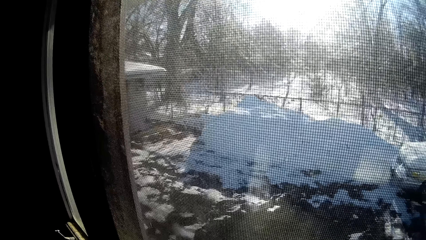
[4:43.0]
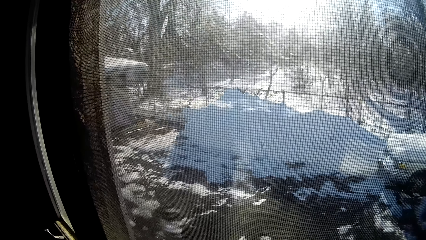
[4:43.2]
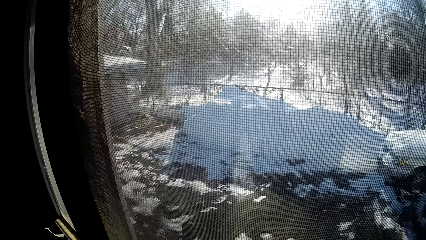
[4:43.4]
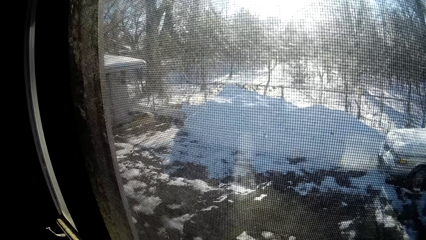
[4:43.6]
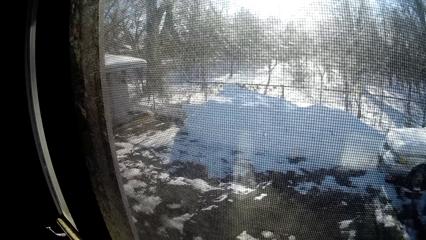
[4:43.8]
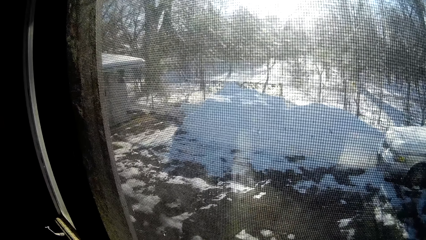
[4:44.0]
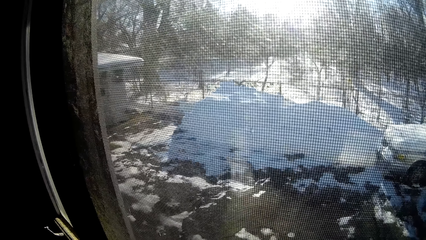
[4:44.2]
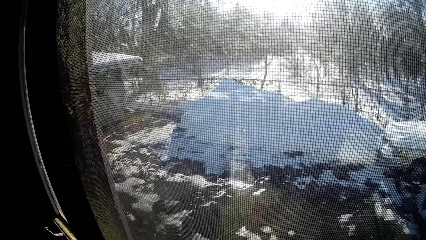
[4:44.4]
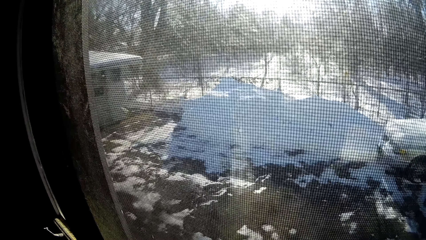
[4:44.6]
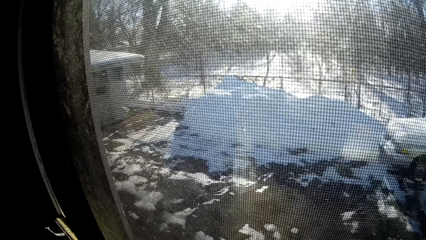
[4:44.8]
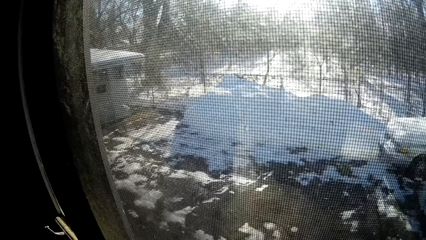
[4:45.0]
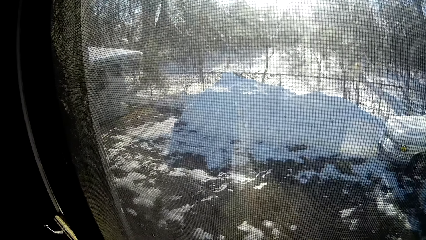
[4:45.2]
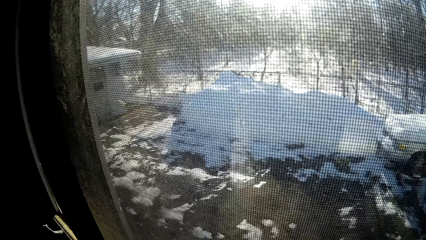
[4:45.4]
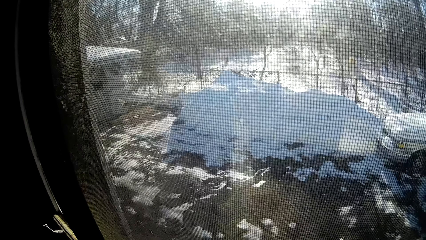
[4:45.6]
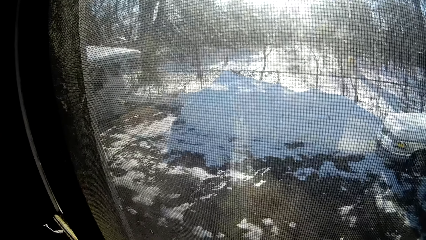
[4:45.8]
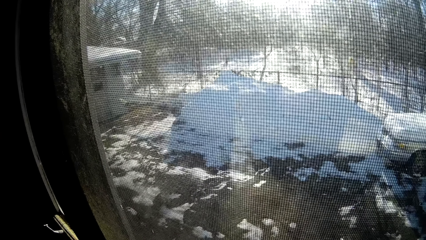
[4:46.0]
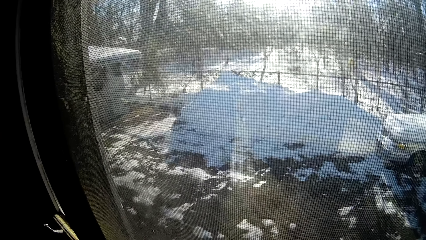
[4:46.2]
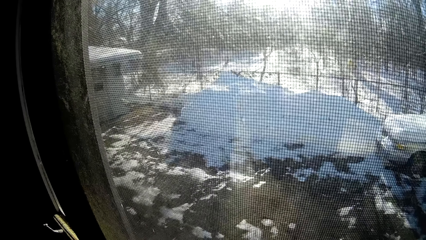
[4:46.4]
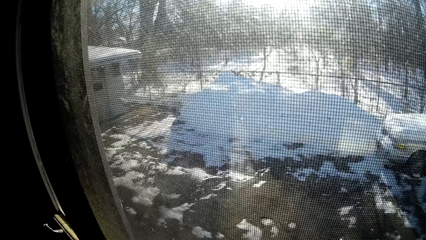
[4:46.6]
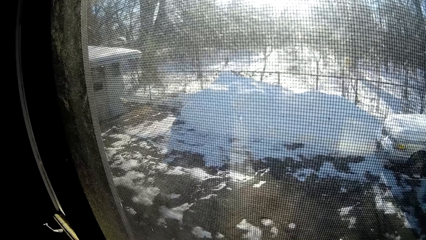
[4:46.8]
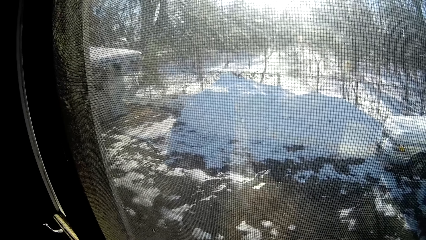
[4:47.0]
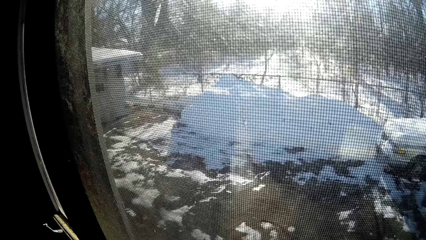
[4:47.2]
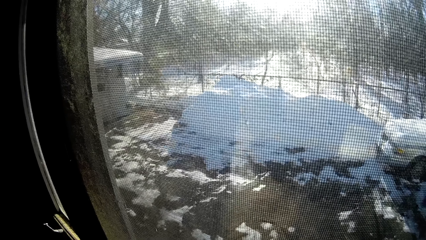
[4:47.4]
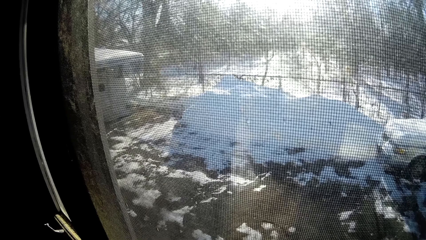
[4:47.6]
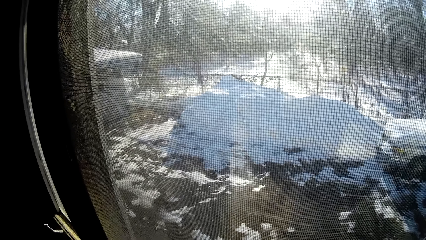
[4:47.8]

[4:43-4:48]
The camera wearer looks through the window.

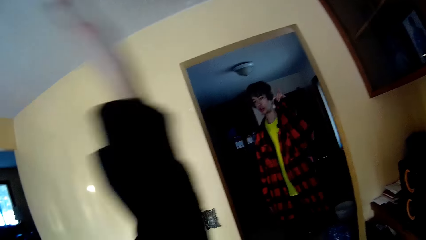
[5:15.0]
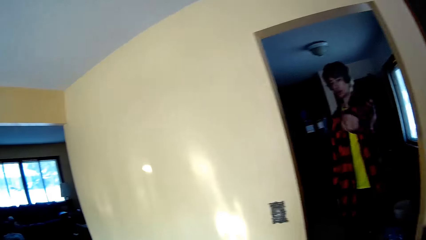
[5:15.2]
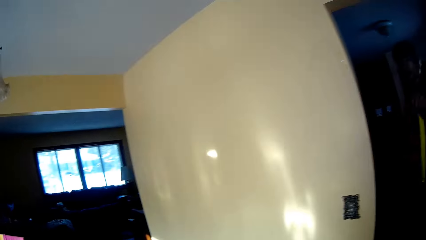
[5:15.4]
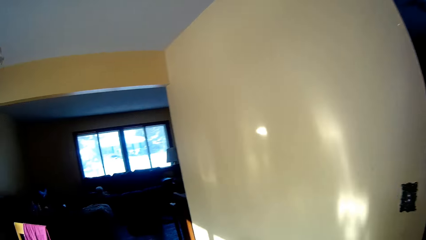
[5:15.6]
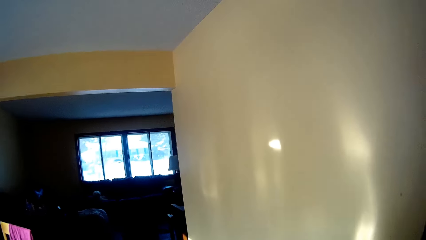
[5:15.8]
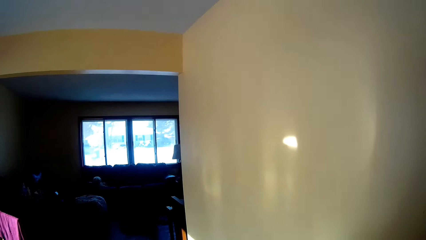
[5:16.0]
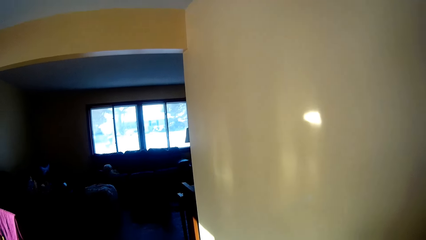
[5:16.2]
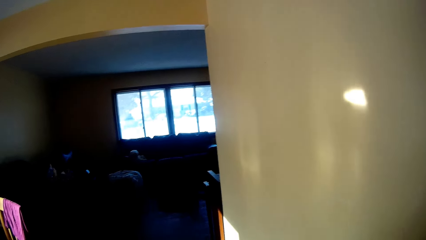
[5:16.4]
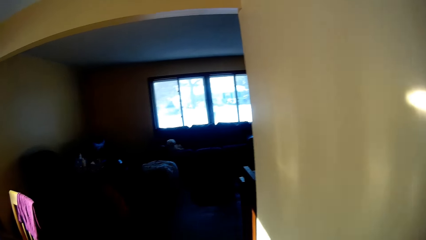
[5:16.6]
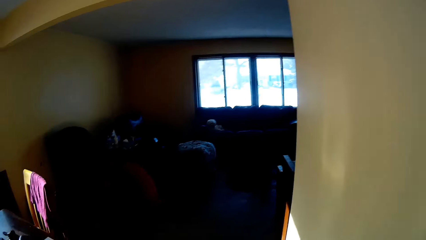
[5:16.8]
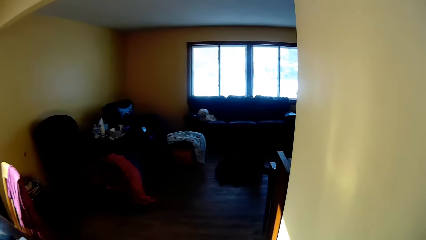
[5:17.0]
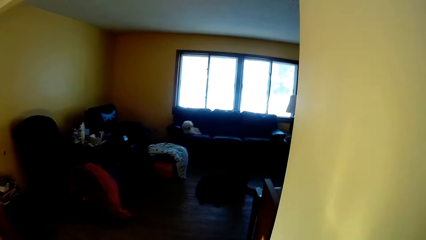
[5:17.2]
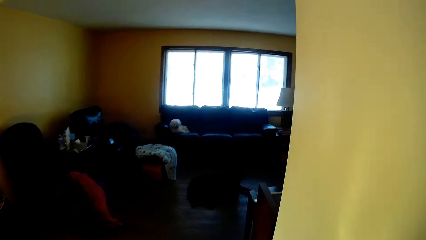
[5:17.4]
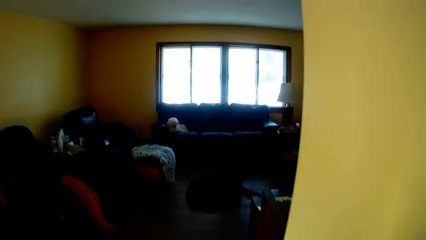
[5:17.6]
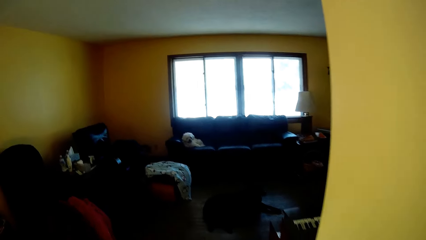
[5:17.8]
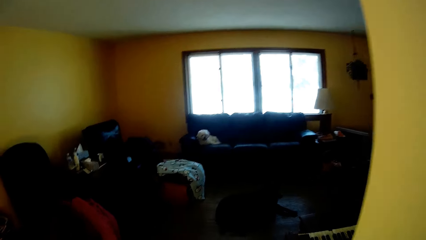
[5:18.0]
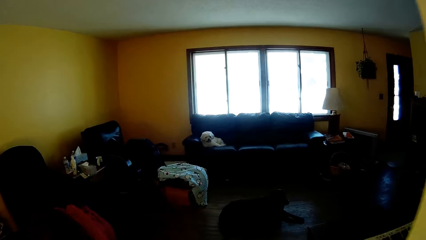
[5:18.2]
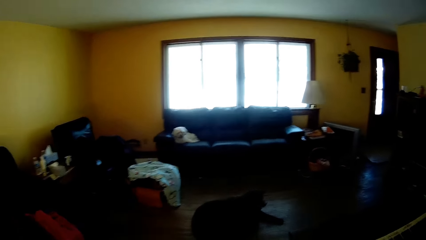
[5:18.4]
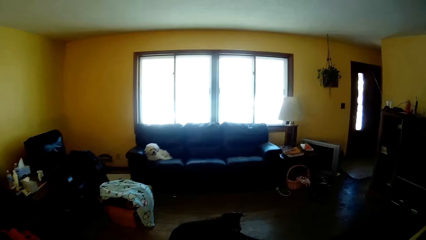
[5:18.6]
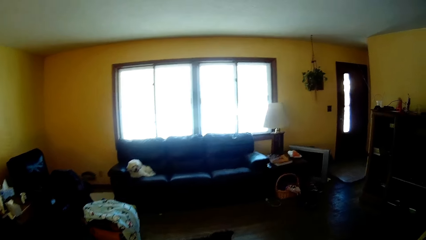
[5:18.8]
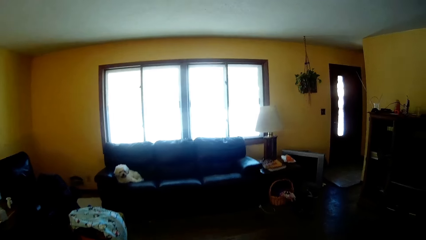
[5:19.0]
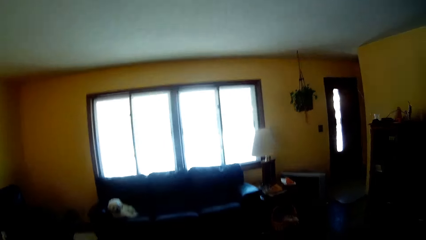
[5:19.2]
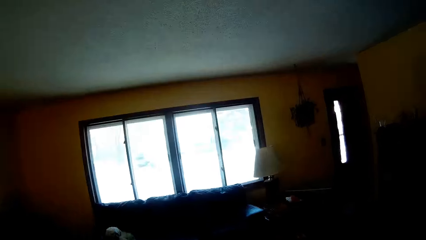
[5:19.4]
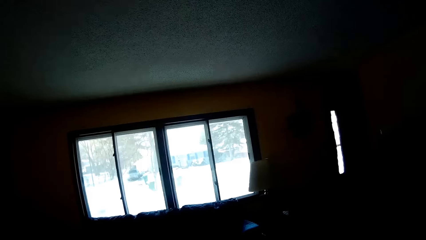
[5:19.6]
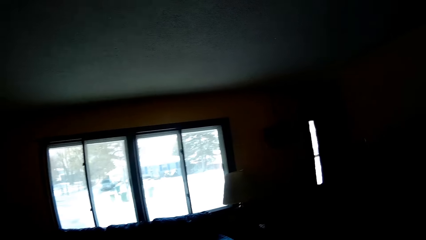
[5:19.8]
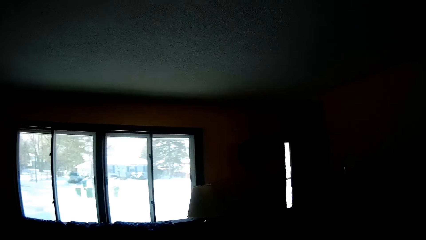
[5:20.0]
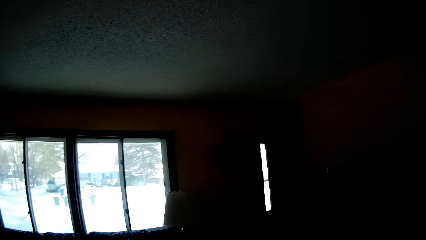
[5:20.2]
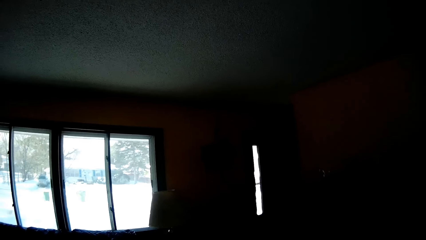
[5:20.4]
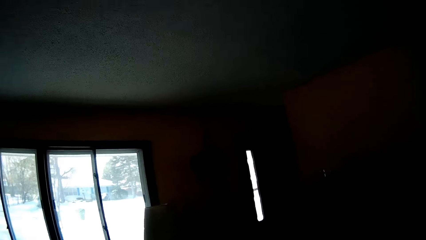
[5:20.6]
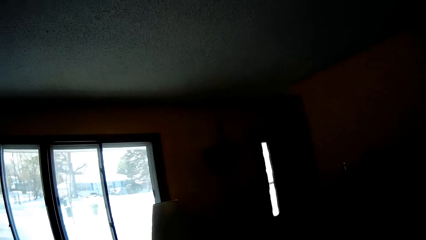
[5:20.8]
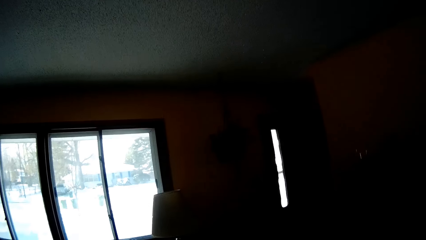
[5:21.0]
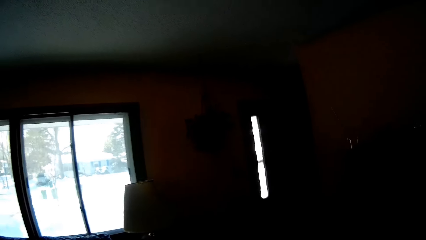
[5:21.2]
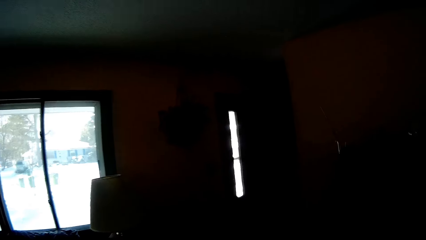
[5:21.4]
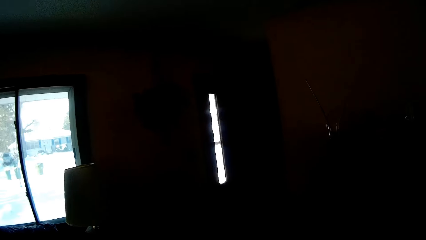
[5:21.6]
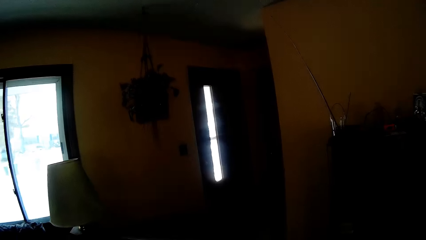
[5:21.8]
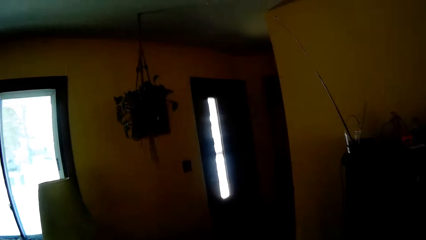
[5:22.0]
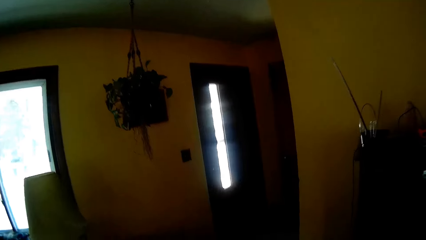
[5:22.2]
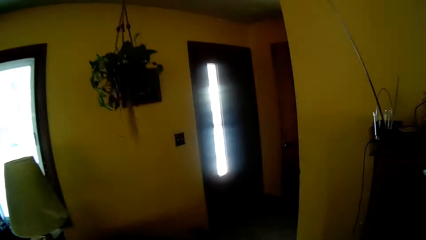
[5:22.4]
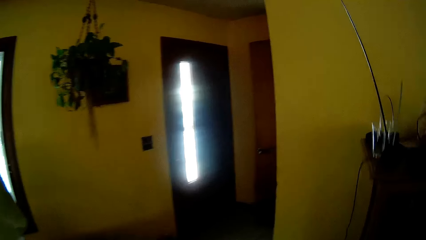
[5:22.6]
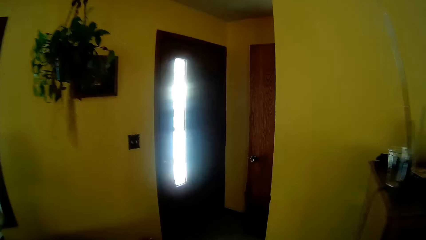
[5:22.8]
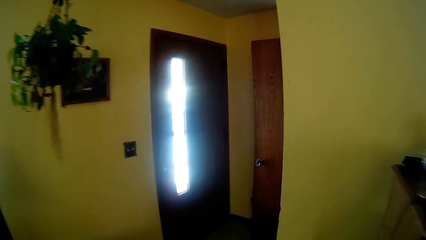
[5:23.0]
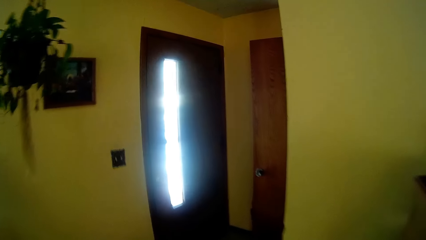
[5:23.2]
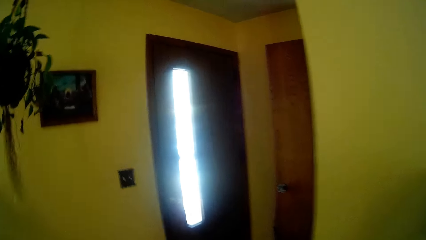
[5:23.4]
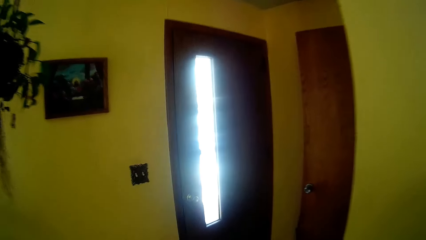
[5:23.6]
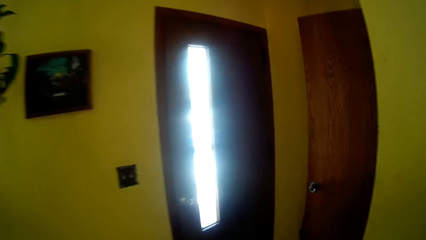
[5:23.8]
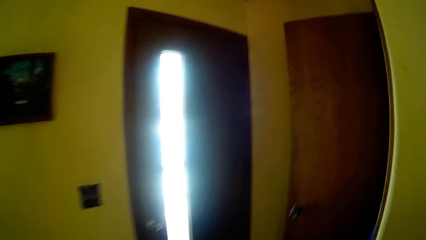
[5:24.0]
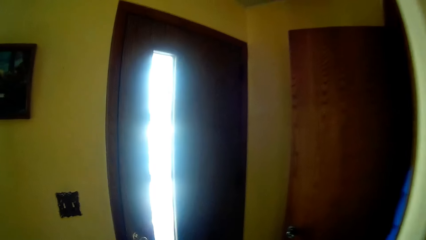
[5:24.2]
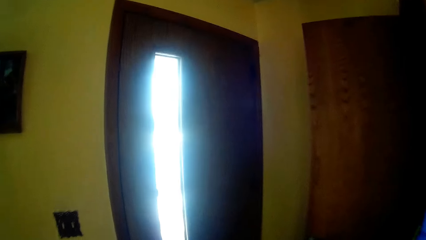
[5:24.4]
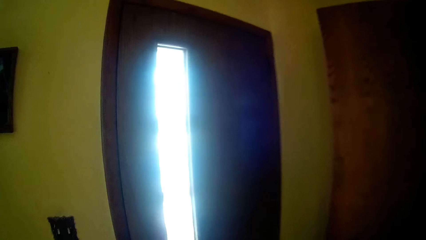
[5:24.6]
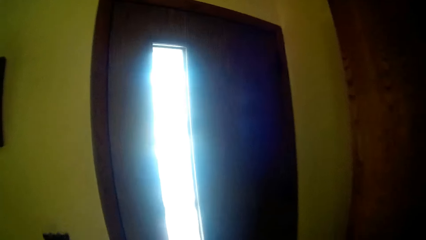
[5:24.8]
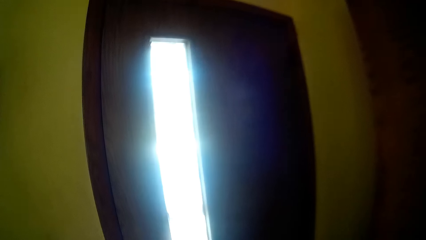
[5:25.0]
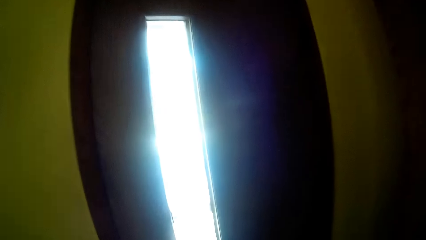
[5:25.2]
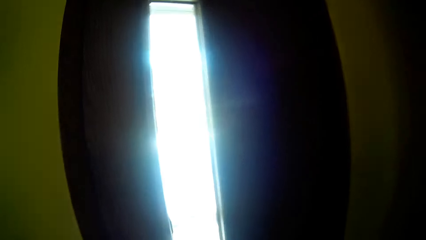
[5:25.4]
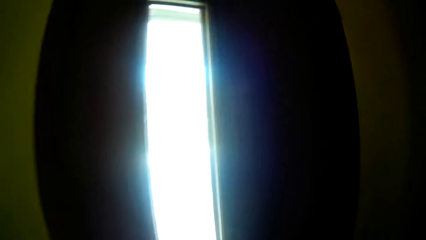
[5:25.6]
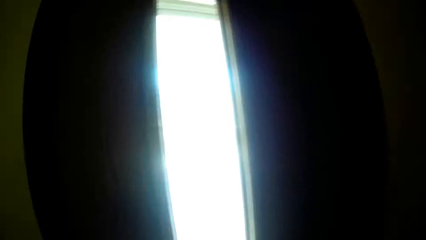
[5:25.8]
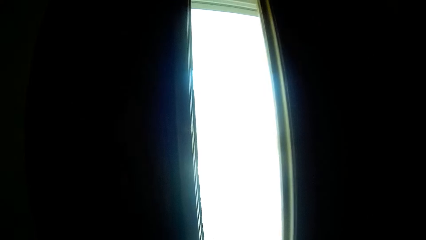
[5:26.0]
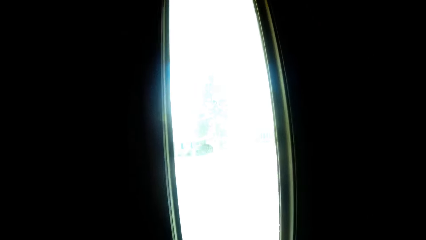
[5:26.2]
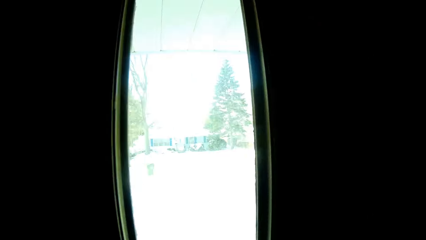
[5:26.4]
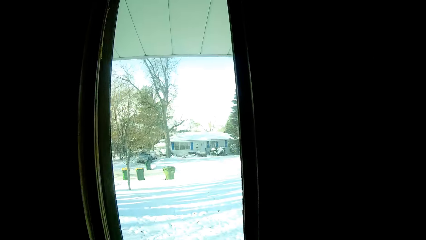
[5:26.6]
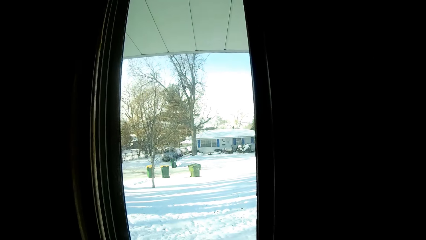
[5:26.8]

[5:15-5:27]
A man gestures with his hand. The camera wearer walks around the house.
